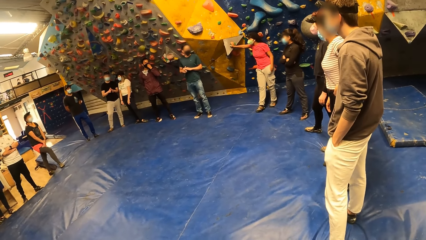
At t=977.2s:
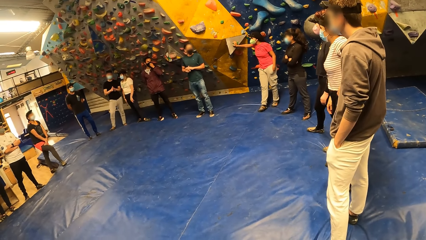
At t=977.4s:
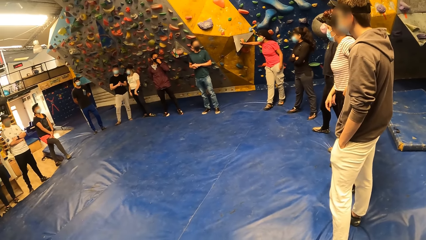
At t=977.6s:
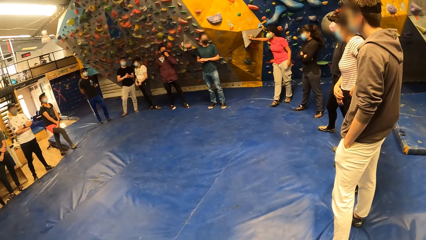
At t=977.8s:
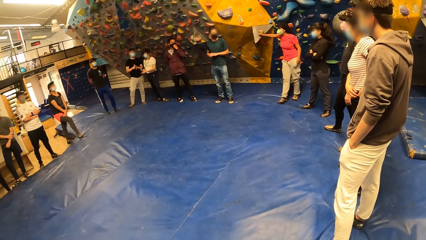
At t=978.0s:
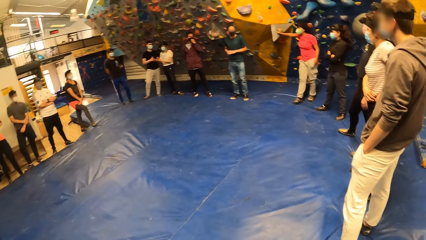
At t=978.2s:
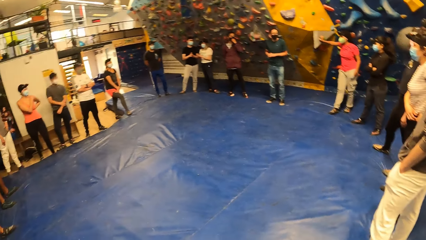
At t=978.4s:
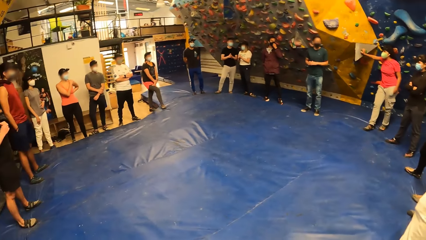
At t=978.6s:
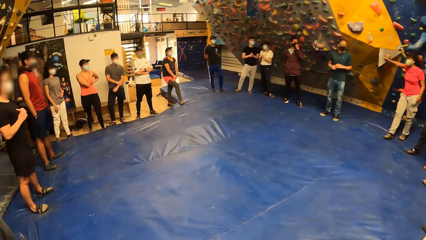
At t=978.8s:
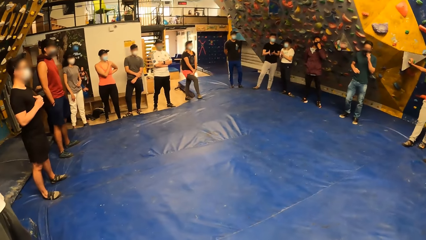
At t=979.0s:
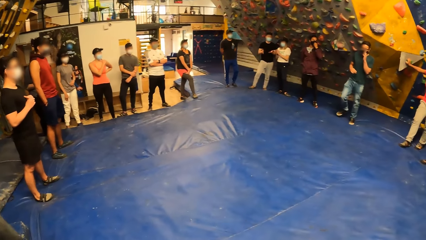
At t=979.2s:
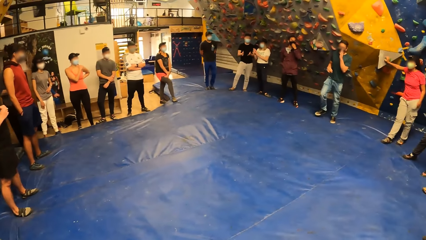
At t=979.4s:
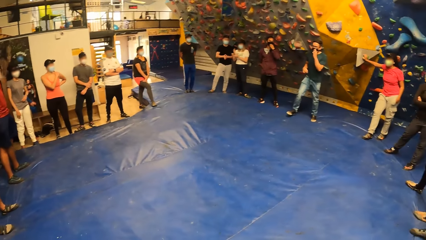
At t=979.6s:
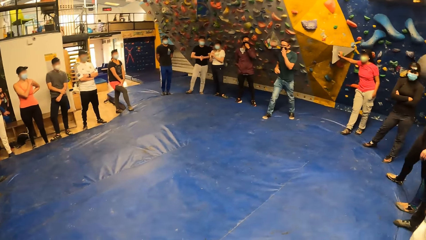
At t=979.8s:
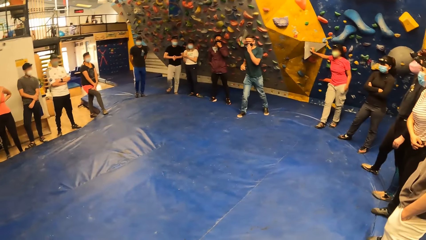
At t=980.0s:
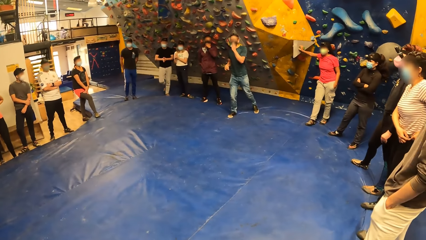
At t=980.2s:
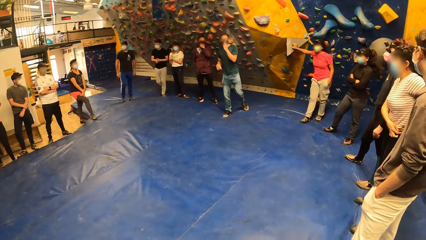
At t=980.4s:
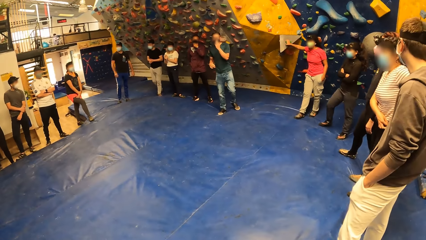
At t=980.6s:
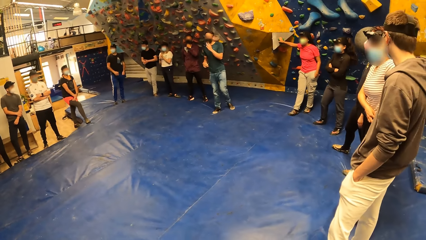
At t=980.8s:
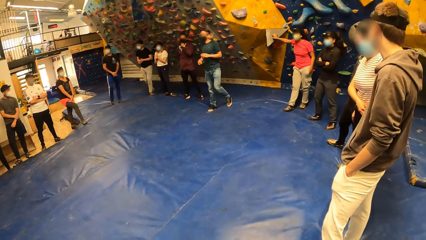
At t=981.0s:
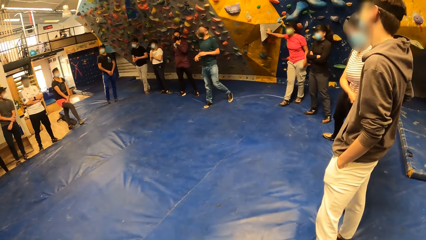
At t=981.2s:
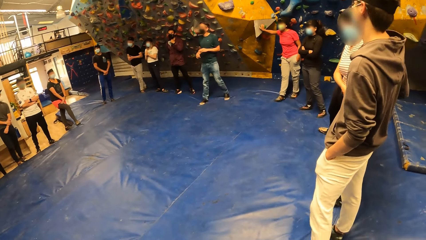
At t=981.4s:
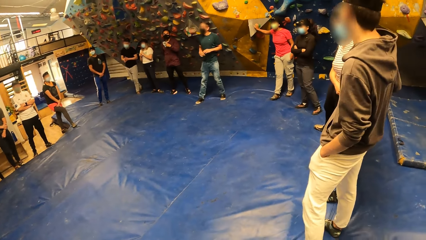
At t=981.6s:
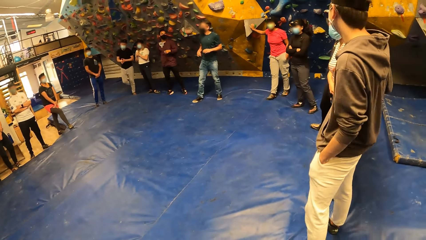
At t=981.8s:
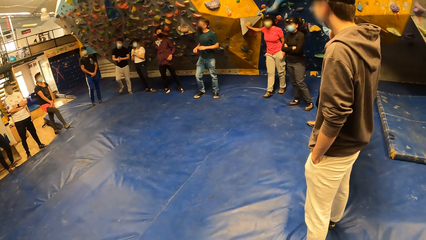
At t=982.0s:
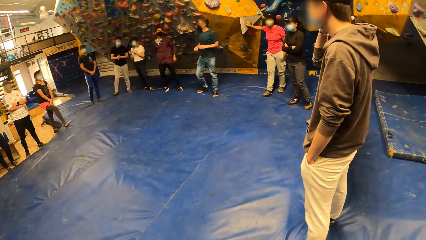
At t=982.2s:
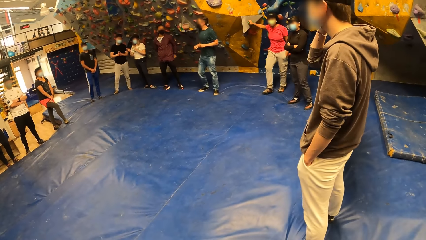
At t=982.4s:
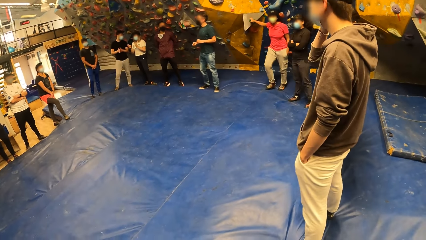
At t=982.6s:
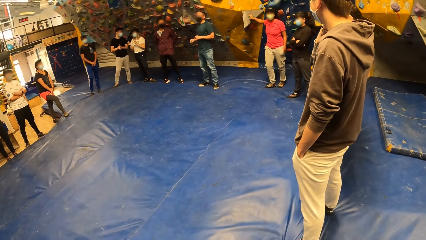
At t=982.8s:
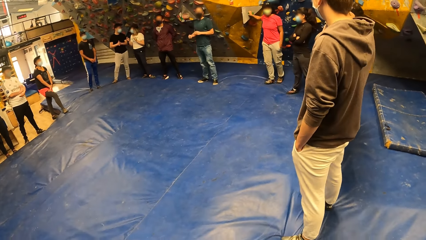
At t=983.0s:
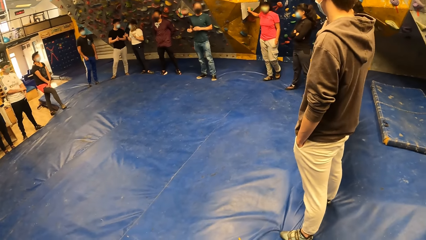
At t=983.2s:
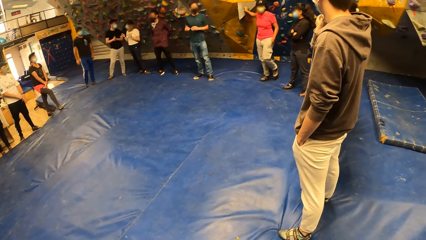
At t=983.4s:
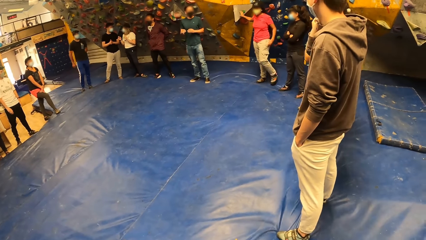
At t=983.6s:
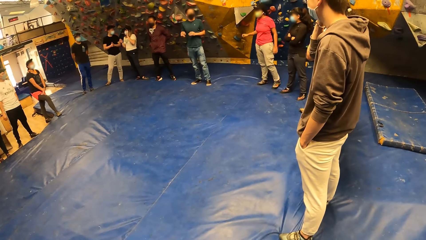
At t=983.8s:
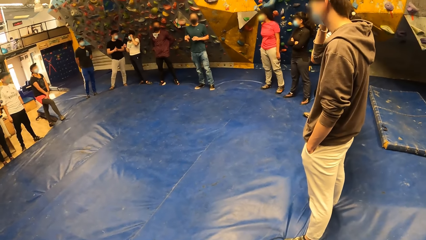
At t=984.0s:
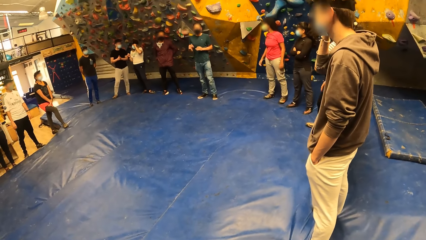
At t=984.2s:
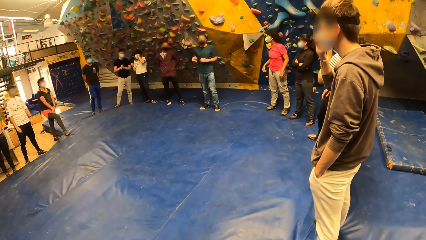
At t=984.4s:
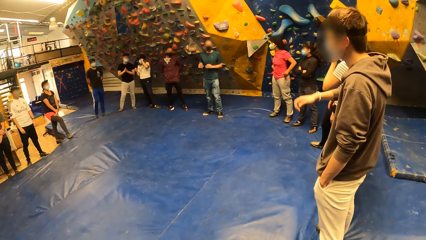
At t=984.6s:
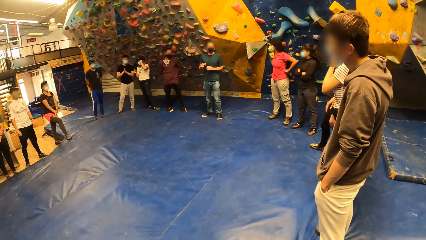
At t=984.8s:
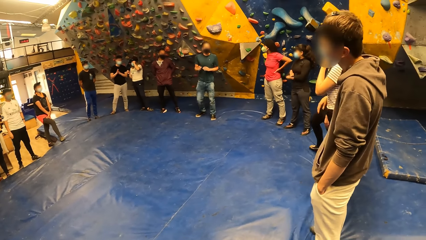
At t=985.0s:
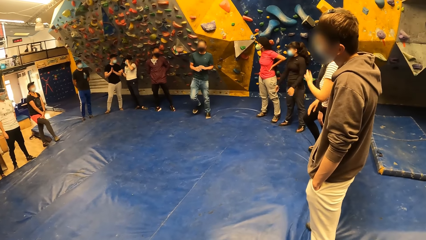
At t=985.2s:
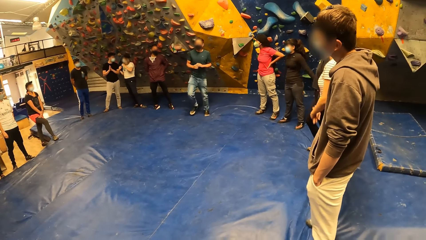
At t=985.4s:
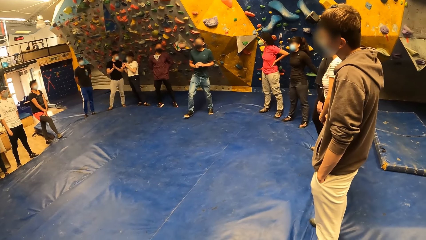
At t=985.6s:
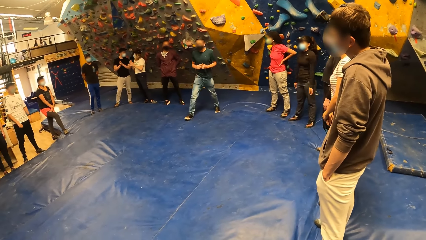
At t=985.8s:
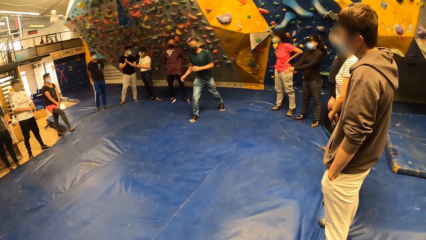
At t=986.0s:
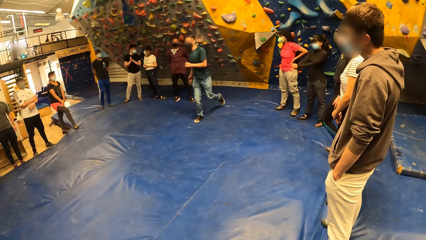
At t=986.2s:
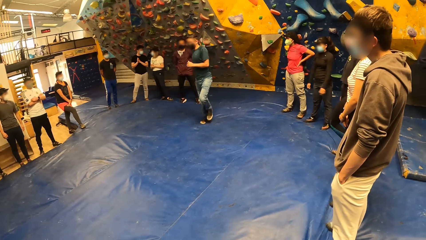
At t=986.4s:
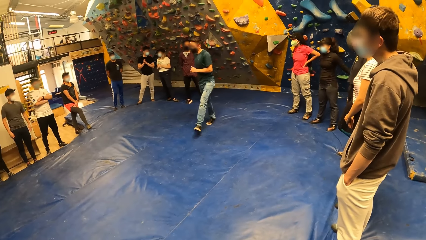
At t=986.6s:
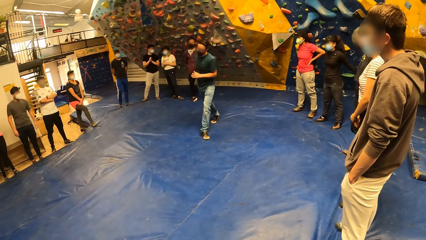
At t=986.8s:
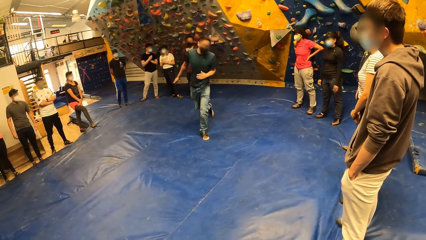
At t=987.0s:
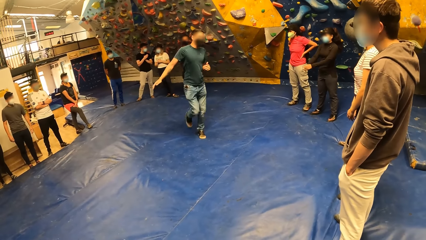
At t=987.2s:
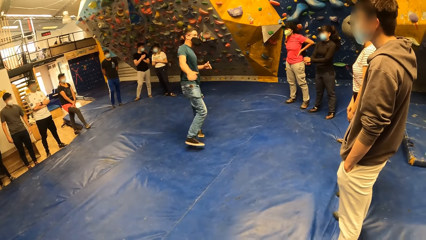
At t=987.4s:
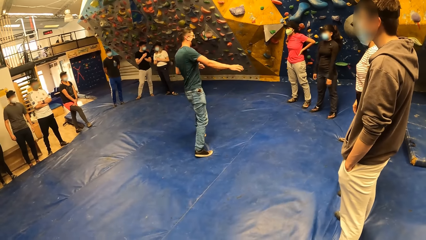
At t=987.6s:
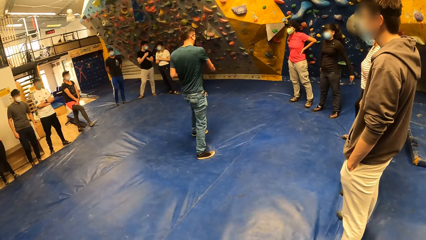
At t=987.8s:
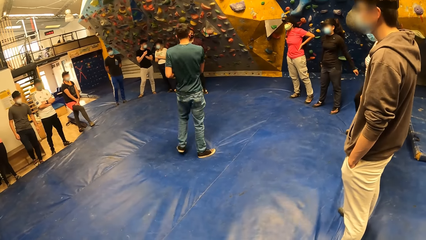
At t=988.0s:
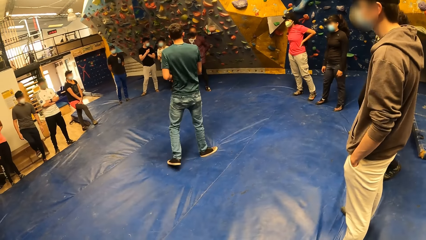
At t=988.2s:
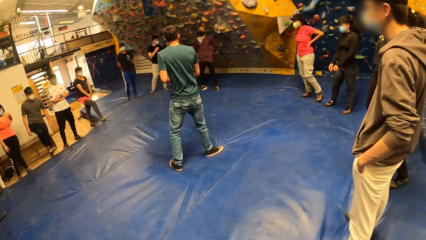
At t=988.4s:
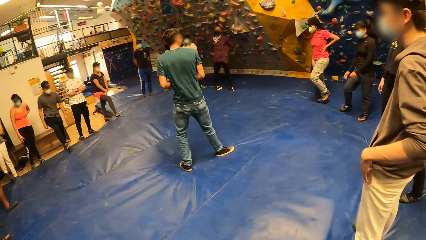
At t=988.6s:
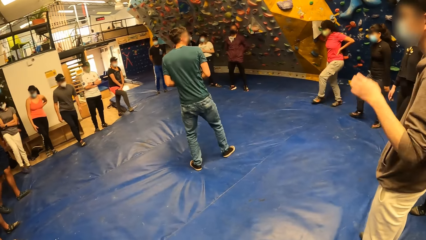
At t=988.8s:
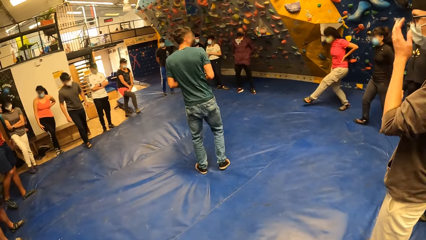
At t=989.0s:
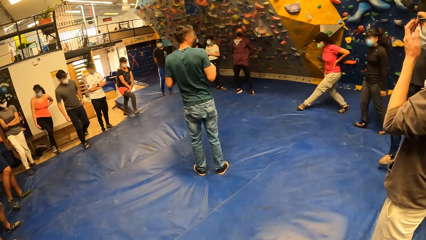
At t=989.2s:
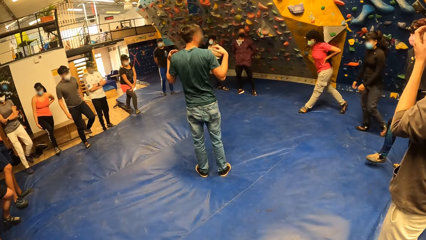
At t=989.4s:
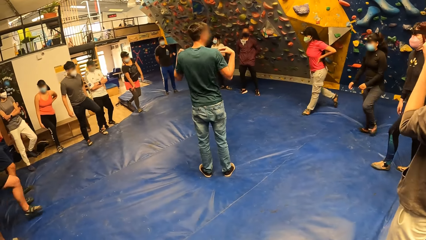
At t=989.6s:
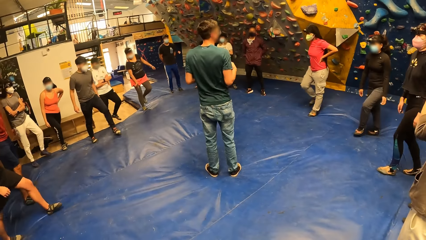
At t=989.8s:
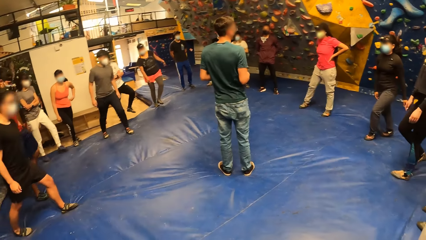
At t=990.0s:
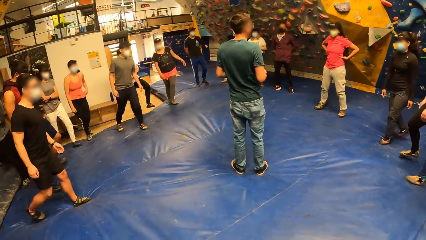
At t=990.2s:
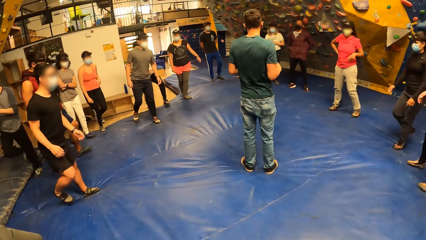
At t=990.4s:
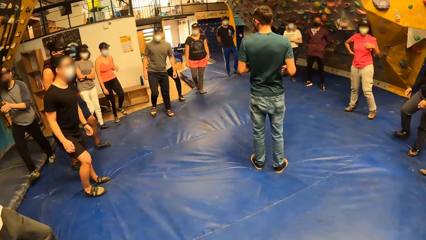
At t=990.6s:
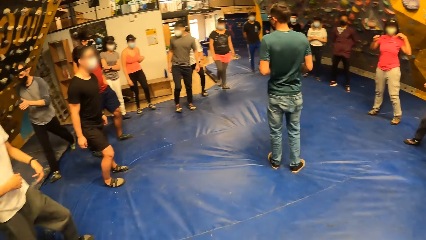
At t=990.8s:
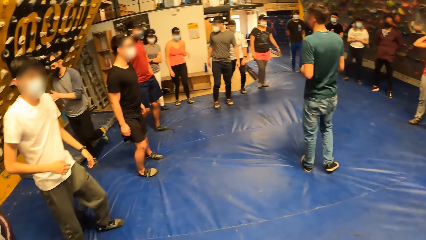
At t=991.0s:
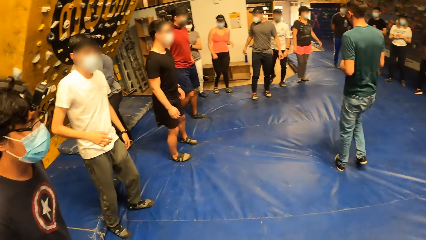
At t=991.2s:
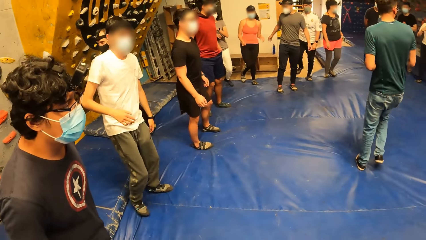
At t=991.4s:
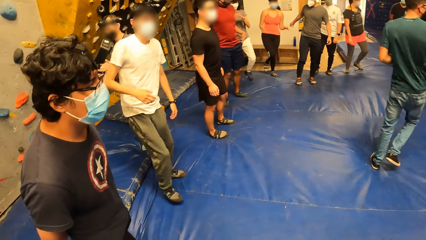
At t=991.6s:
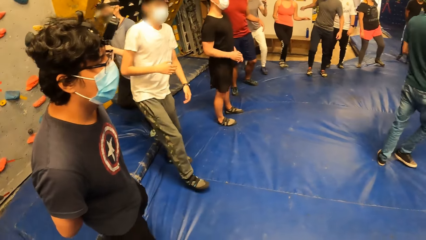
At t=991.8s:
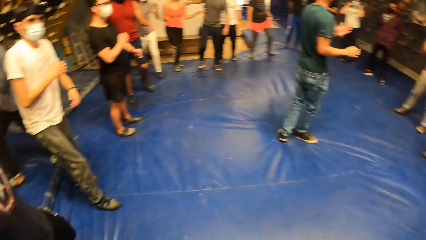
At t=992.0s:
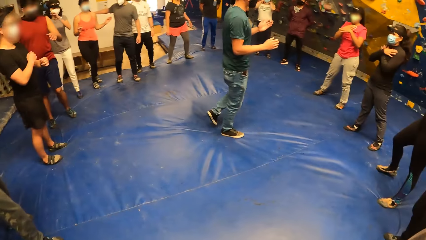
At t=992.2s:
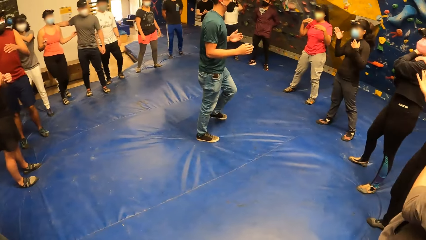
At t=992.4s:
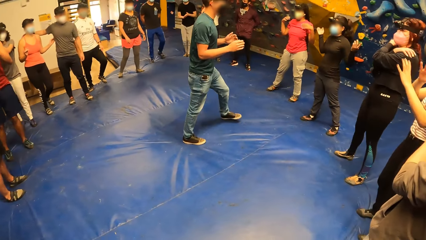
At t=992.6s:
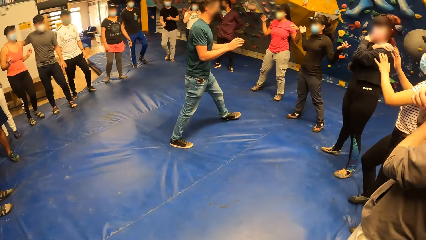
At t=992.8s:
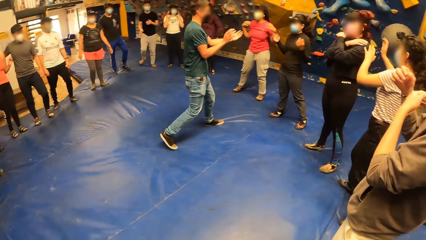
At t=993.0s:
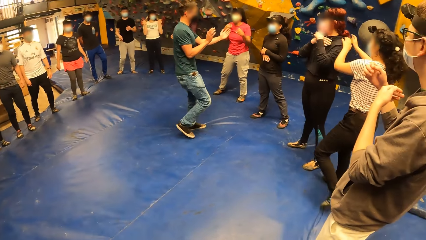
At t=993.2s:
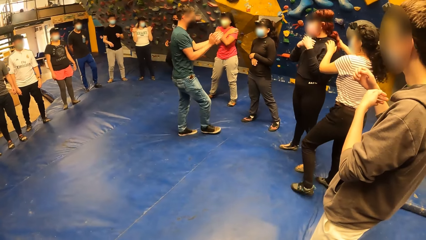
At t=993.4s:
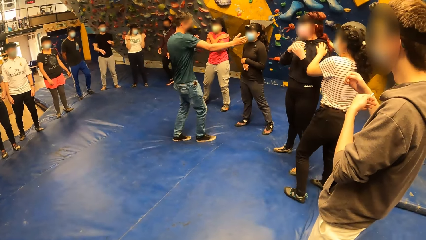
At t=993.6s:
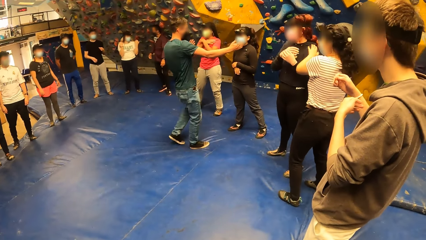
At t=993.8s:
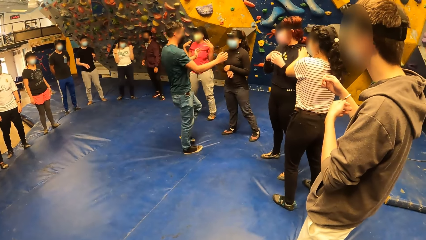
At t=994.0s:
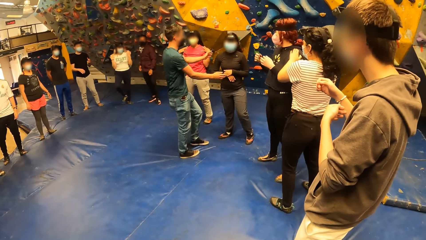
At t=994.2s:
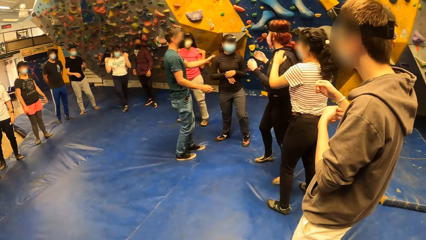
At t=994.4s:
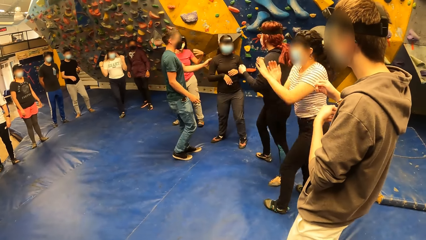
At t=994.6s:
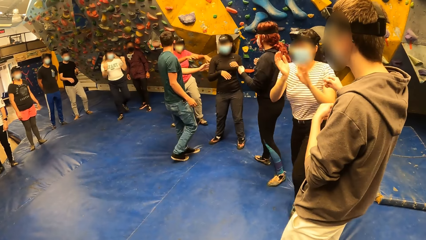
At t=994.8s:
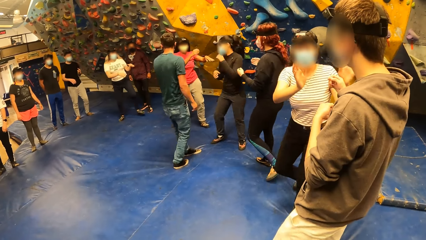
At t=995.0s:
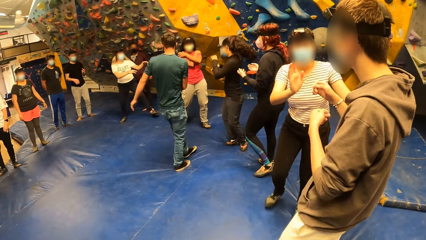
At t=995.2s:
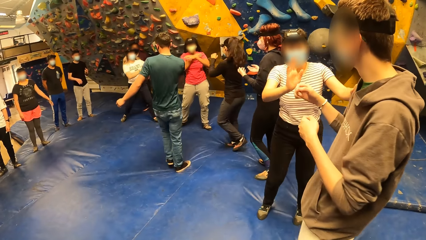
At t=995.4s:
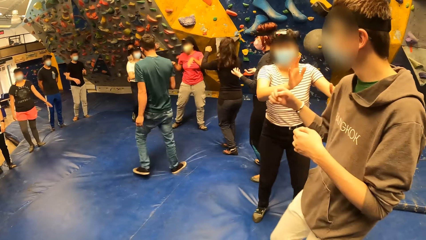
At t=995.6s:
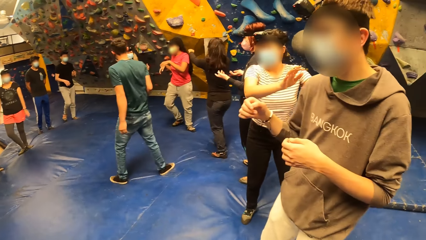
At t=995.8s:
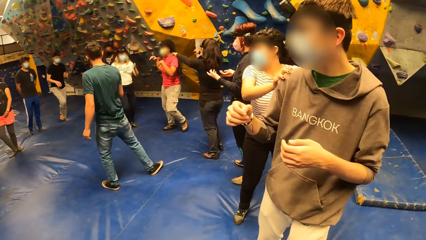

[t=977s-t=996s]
A man steps forward. The camera wearer looks around. The man steps forward. Another man steps away from the wall and spins around on the bouldering foam. The first man moves the hand. A third man steps forward. The group of people in the room step towards a person. The third man steps forward again. The first man steps forward. The second man throws his right hand towards a woman. The camera wearer steps forward. The second man touches the woman's right shoulder. The camera wearer moves backwards. The group of people back themselves in a row.
